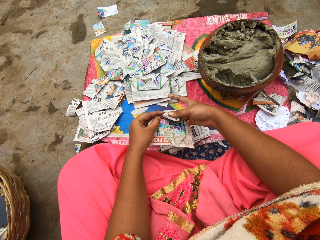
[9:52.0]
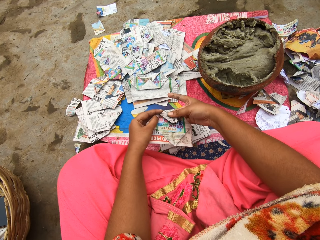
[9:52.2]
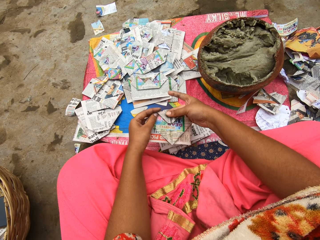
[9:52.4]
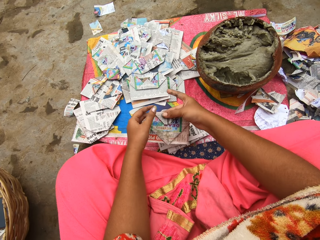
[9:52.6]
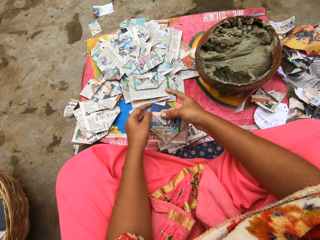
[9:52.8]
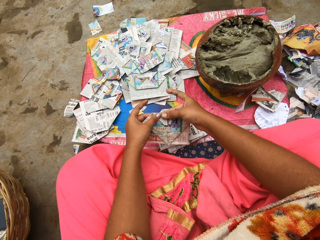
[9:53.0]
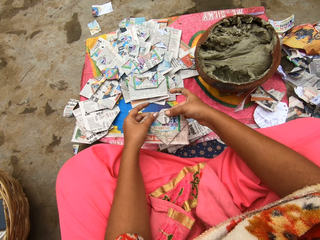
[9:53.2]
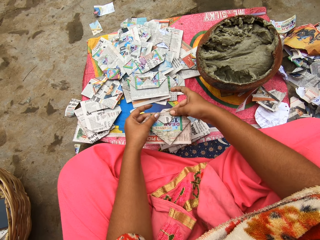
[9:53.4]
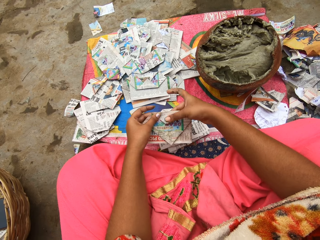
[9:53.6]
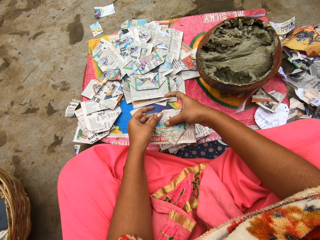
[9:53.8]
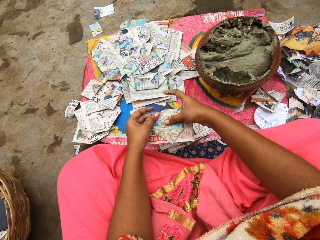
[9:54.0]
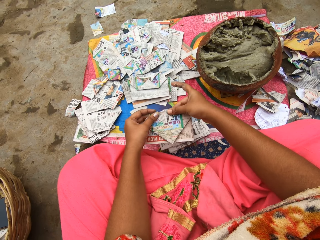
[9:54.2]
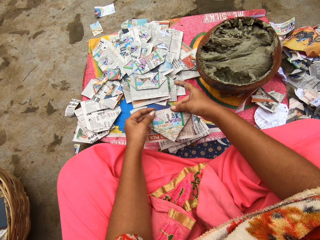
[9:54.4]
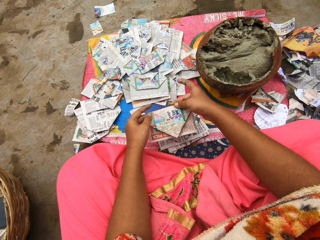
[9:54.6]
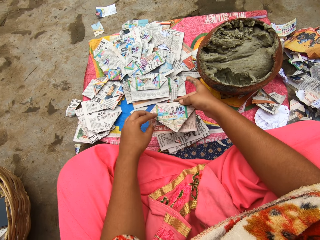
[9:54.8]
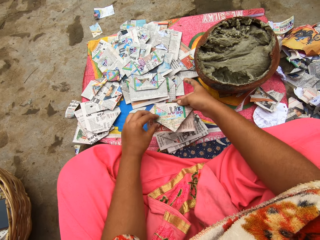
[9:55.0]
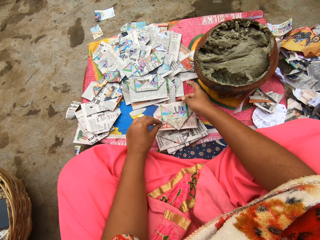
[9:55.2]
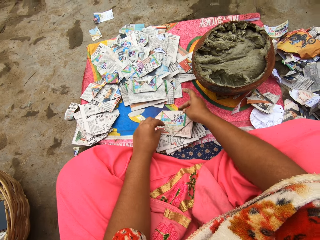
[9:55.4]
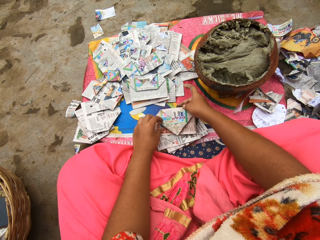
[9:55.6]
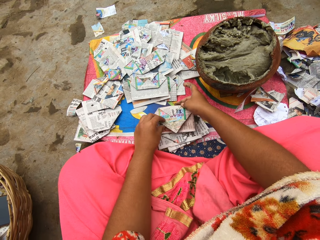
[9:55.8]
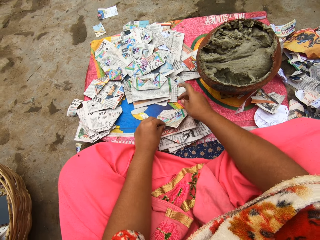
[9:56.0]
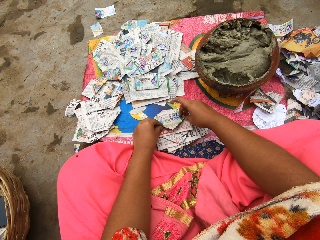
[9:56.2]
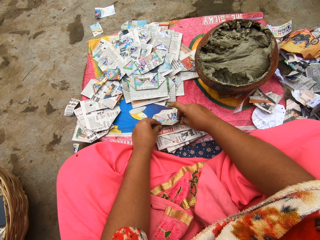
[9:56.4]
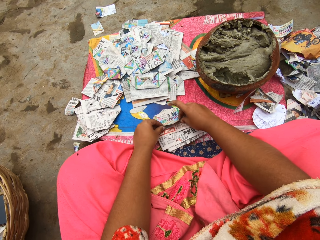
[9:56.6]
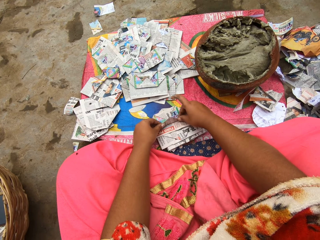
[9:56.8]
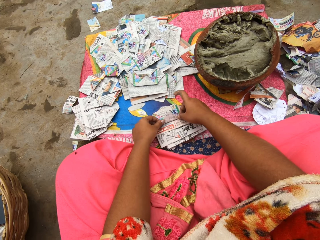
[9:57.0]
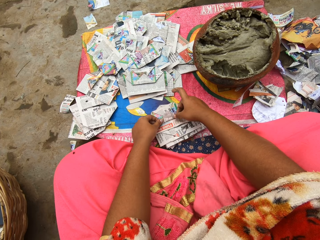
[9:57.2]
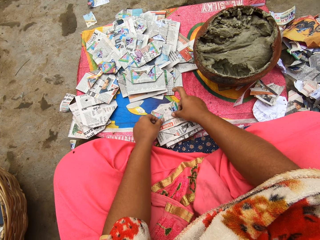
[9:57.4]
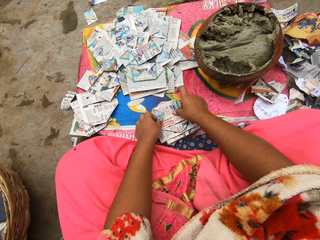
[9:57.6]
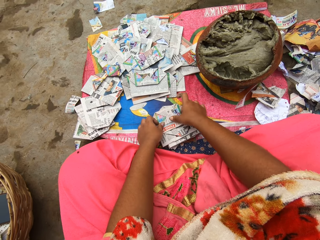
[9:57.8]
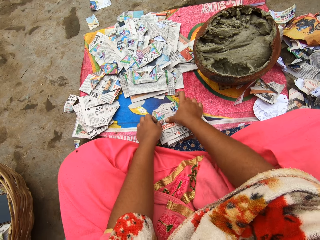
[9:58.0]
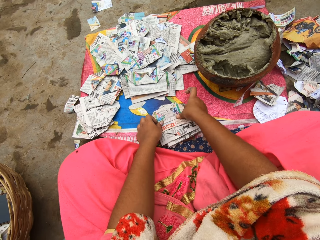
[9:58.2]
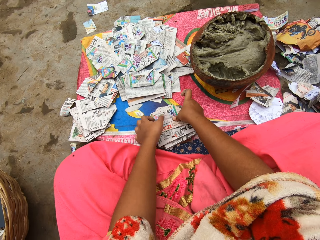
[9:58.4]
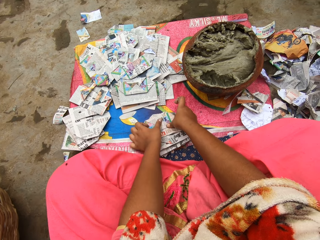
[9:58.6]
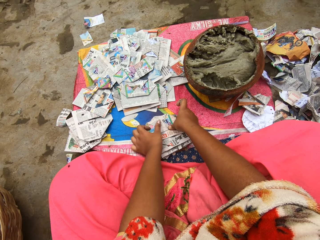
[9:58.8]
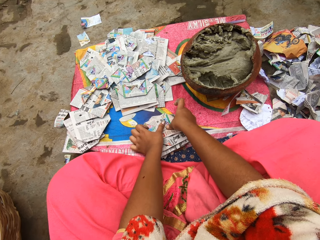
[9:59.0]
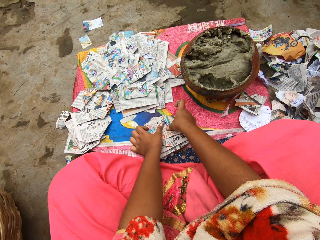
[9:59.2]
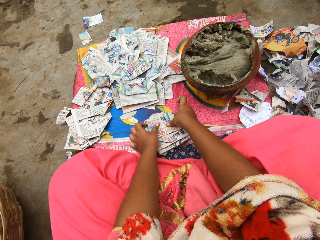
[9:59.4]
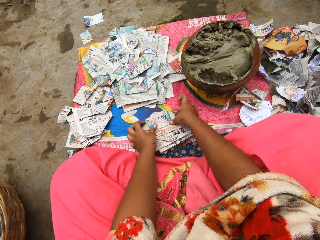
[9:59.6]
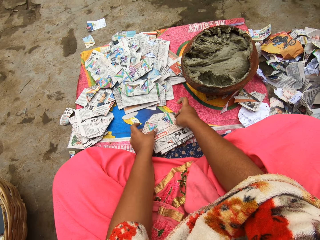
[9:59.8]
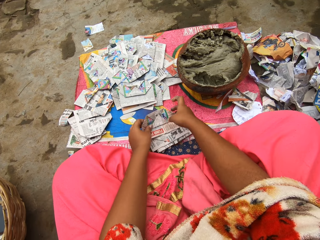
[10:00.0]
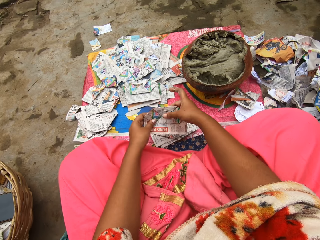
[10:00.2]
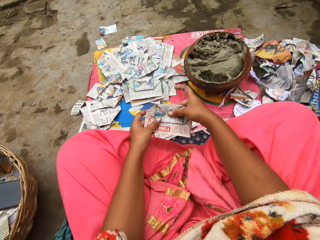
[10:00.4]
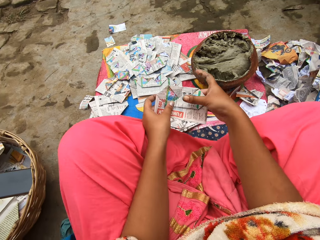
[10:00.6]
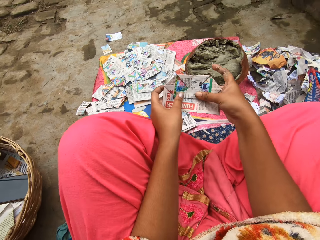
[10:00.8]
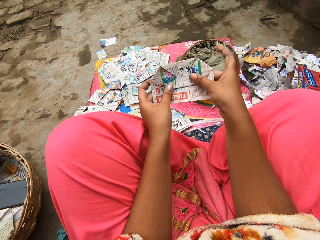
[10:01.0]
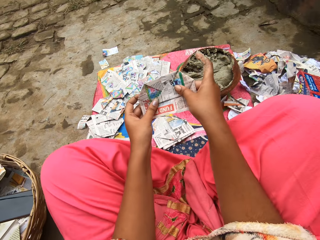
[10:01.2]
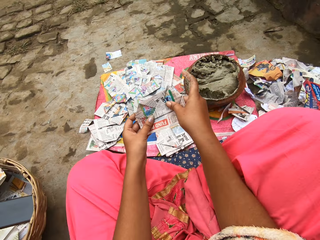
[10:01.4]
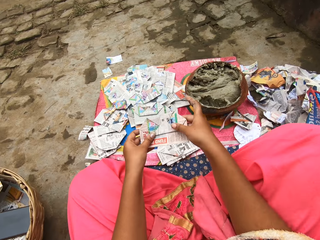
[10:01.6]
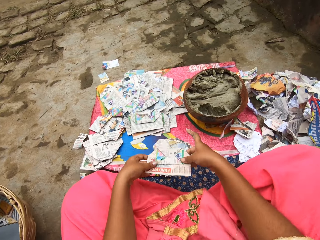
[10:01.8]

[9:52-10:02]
The camera wearer puts a paper on the table. She folds the piece of paper. She picks the paper from the table. She moves her legs.

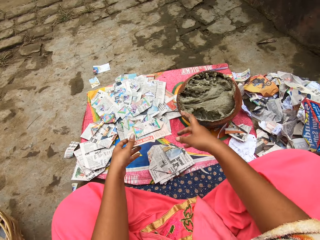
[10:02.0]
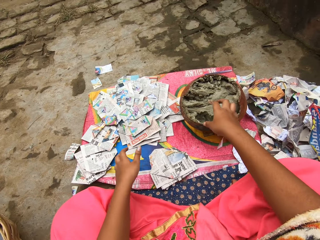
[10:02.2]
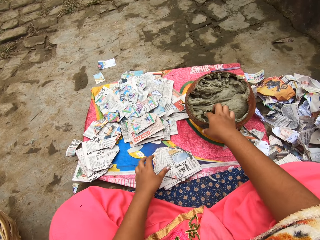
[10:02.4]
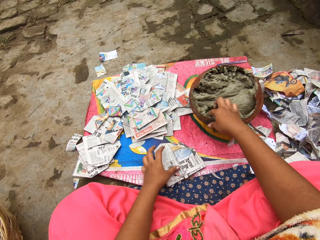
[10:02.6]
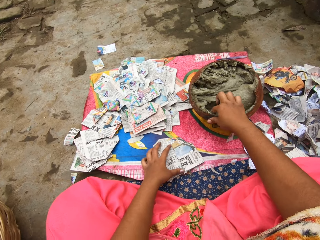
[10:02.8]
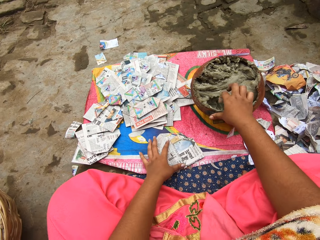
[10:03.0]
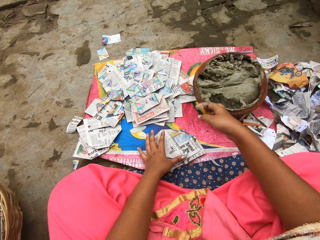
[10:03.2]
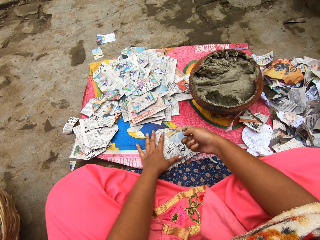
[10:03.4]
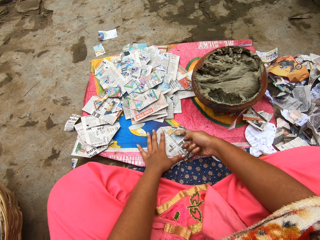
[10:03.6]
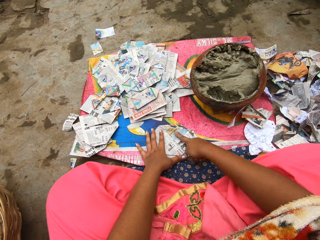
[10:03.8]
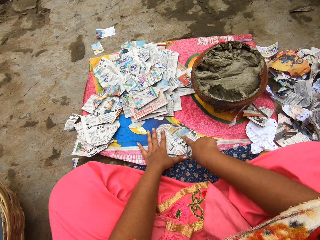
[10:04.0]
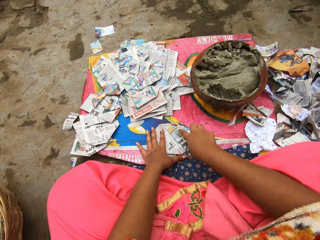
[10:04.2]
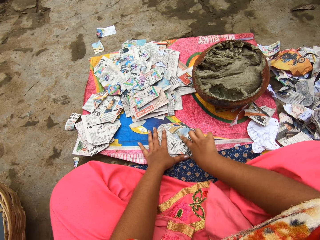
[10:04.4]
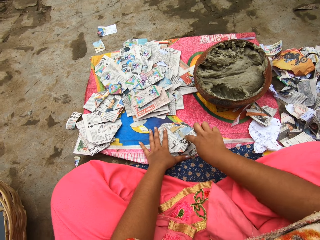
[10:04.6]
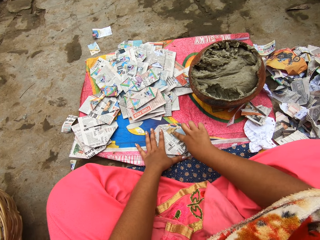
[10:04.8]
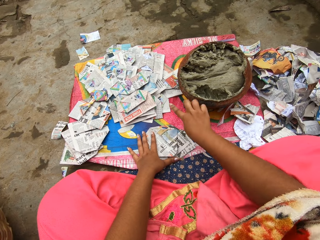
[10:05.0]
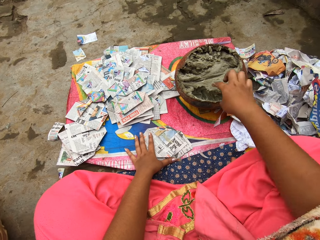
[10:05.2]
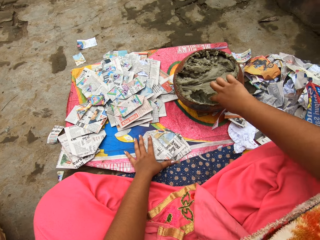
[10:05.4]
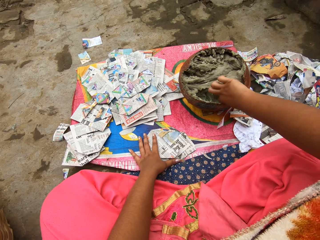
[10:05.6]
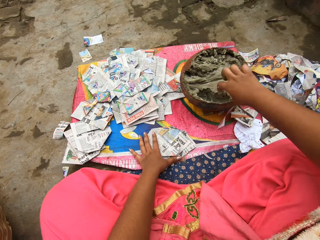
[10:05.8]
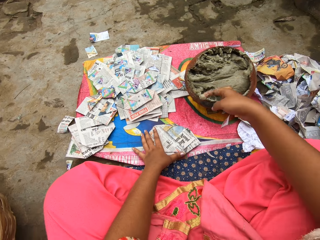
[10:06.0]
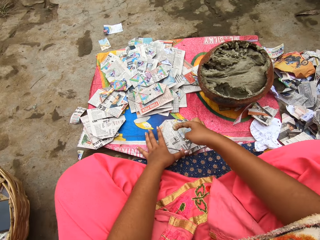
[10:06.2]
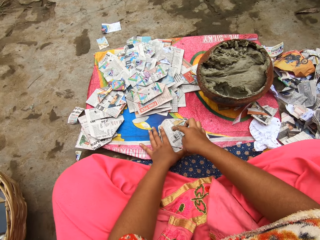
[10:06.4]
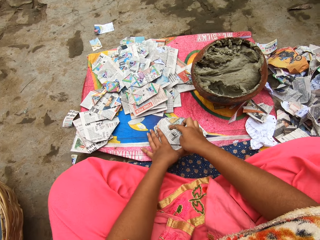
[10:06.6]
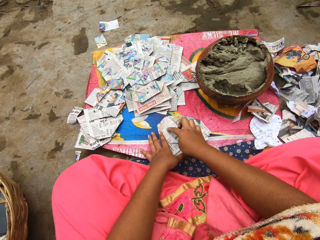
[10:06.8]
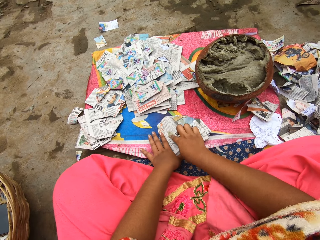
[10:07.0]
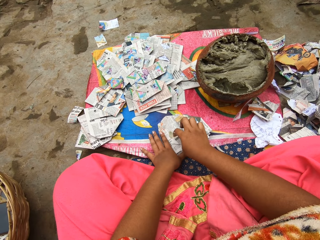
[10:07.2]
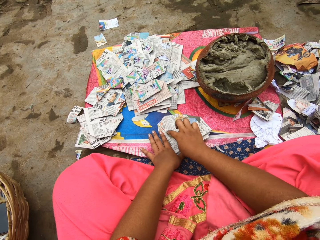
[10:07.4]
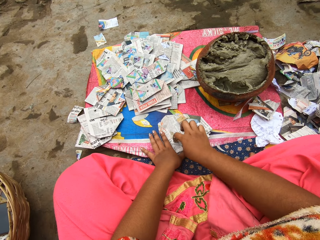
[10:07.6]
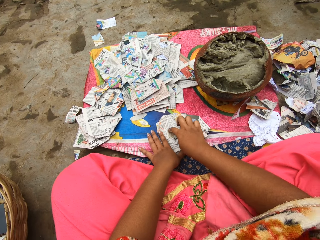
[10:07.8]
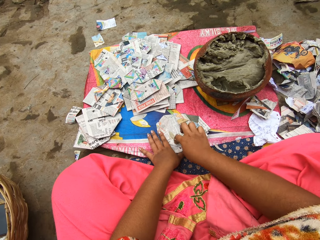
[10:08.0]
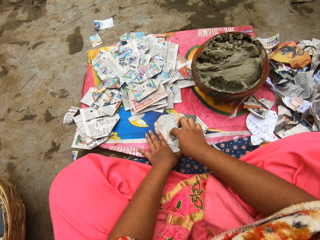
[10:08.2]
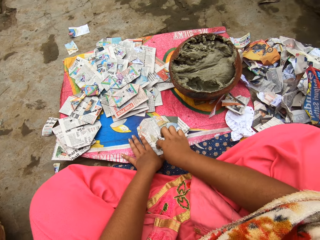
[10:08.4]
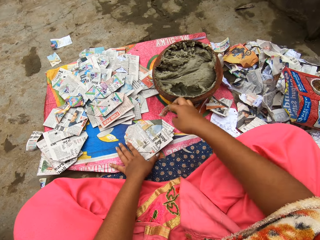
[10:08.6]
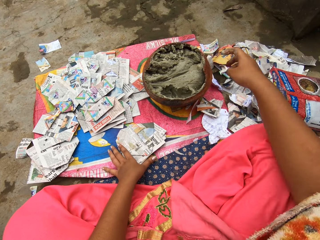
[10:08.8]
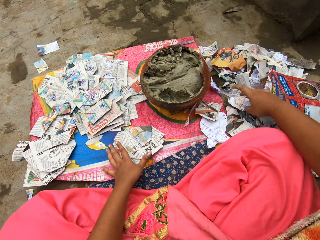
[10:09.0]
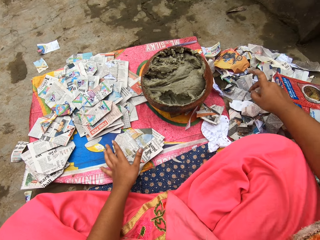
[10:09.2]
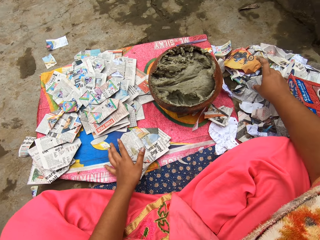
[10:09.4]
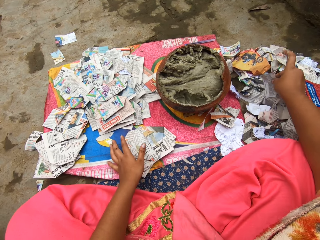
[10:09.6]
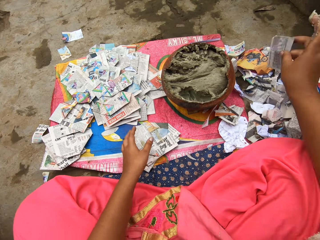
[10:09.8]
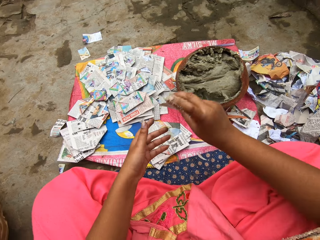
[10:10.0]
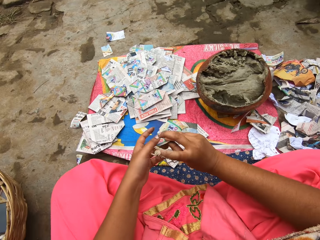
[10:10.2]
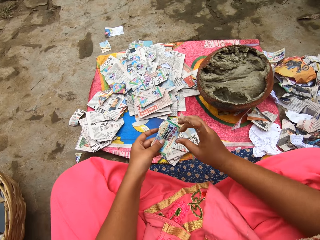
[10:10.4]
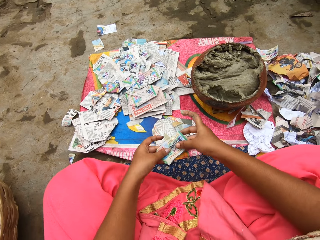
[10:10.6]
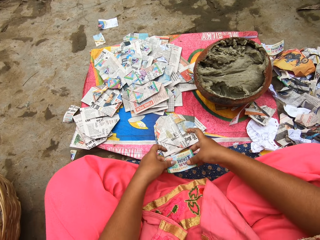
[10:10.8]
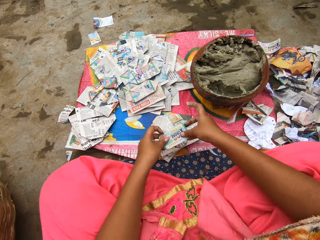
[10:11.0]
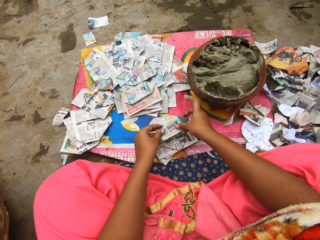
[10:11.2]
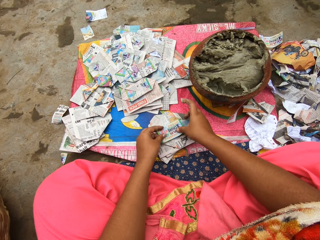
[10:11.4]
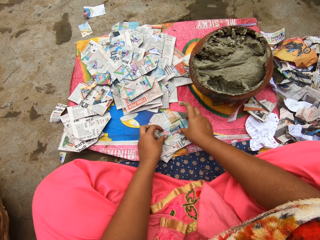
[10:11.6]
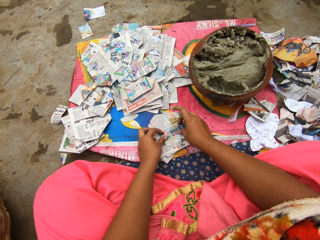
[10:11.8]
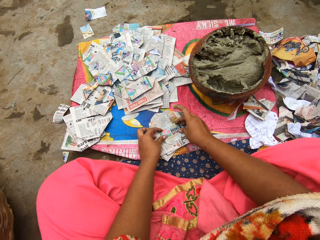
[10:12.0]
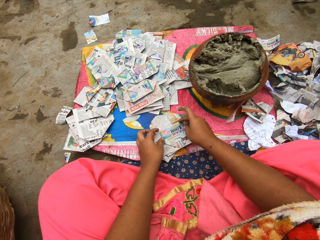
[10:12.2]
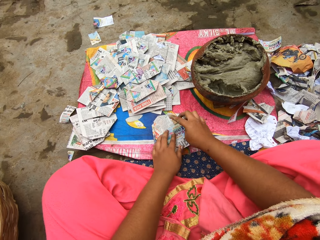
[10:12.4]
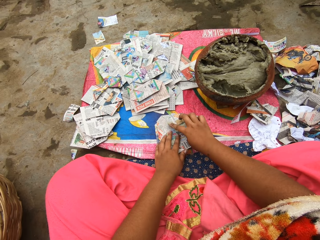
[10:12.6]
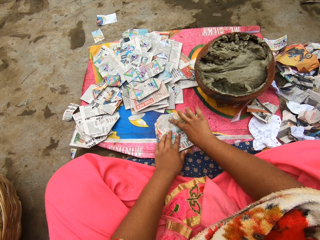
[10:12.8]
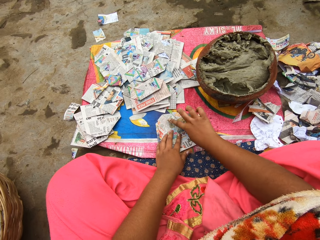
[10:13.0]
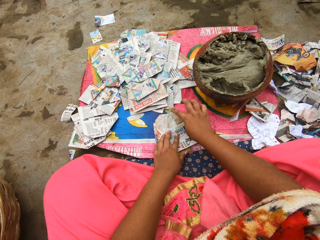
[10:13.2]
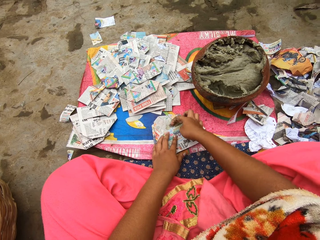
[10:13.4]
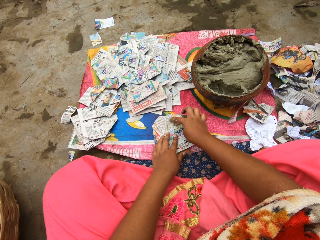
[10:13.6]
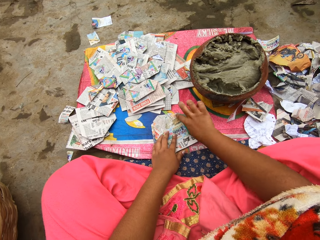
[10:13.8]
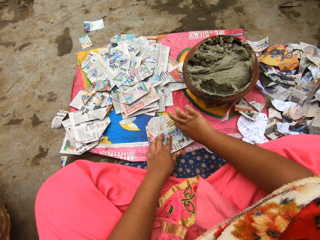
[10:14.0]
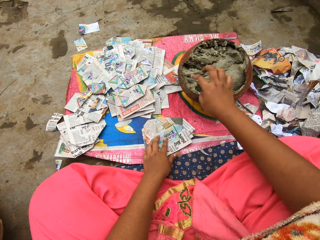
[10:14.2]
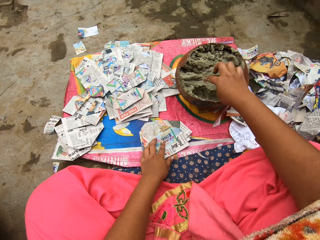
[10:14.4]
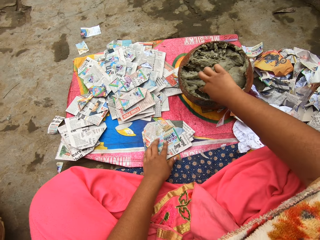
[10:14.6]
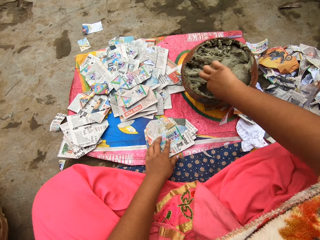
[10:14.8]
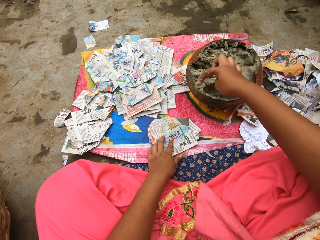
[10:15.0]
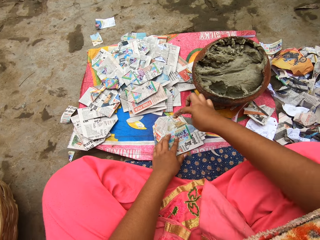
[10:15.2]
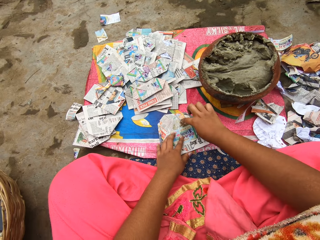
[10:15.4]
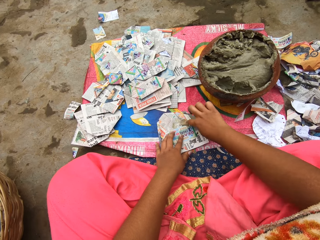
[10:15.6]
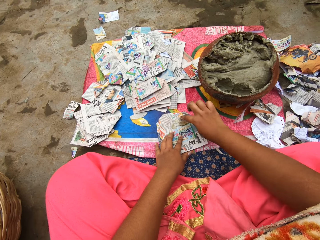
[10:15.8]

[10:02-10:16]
The camera wearer drops the paper on a pile of papers on the sac on the ground with her left hand. She takes putty or paste from the clay pot on the ground with her right hand. She holds down the paper on the sac on the ground with her left hand. She rubs the putty in her right hand on the paper on the ground. She takes the putty from the clay pot on the ground with her right hand. She rubs the putty in her right hand on the paper on the ground. She touches the papers on the table. She picks a card from the ground with her right hand. She holds the card with both hands. She places the card on the paper on the ground with both hands. She rubs the putty in her right hand on the paper on the ground. She takes the putty from the clay pot on the ground with her right hand. She applies the paste on the paper.
